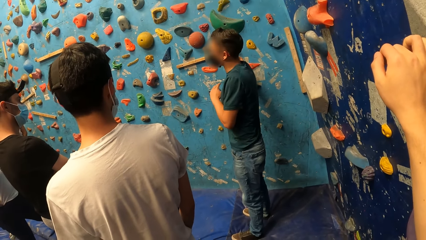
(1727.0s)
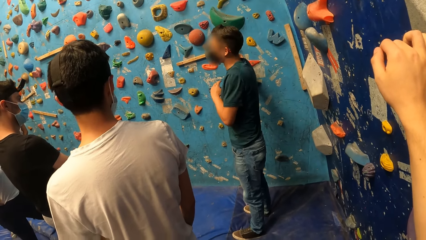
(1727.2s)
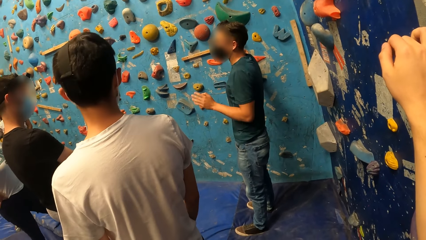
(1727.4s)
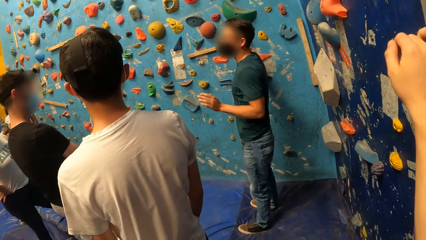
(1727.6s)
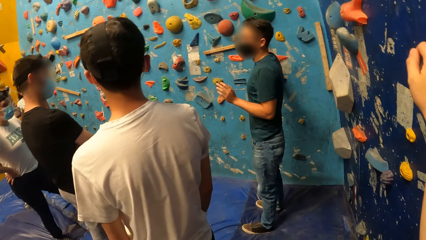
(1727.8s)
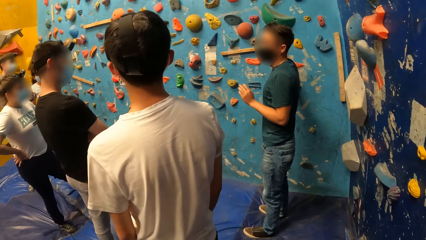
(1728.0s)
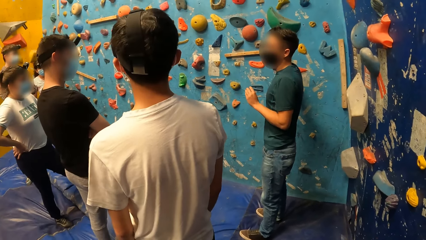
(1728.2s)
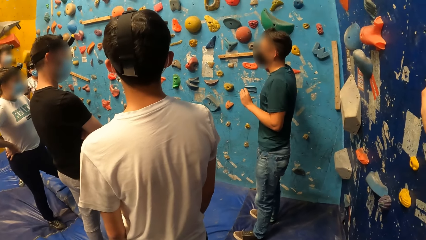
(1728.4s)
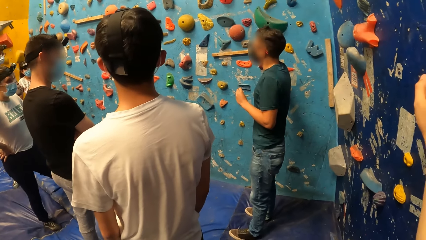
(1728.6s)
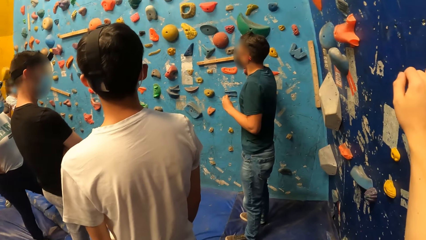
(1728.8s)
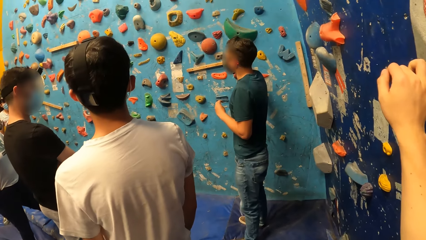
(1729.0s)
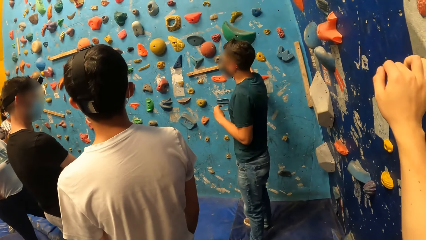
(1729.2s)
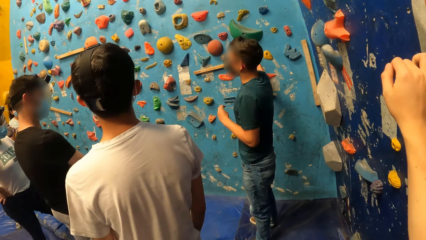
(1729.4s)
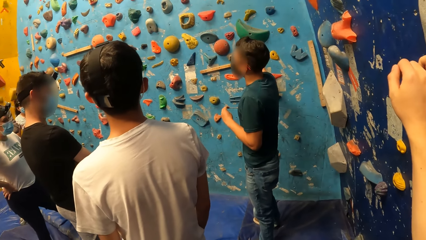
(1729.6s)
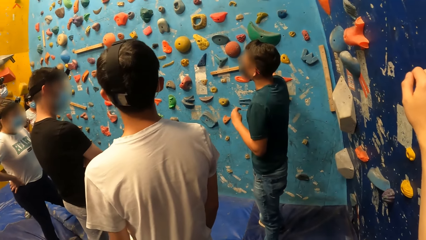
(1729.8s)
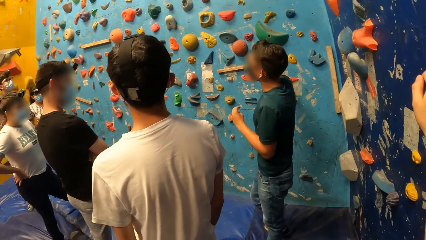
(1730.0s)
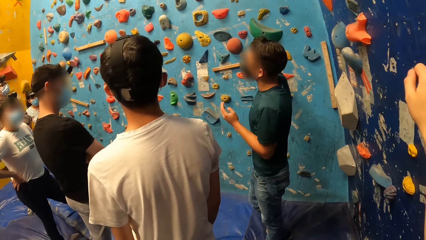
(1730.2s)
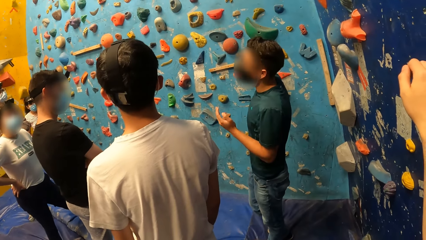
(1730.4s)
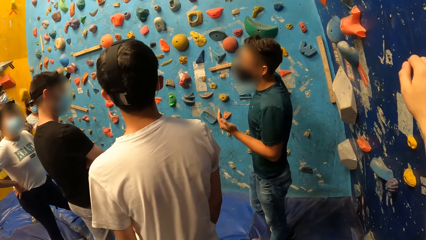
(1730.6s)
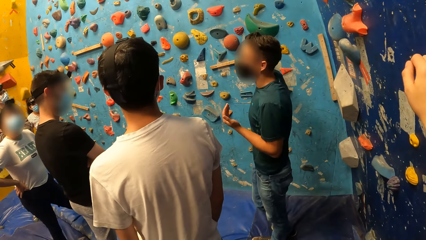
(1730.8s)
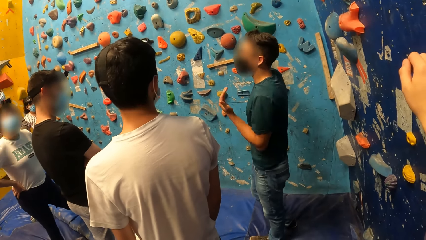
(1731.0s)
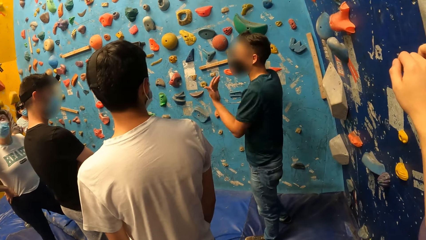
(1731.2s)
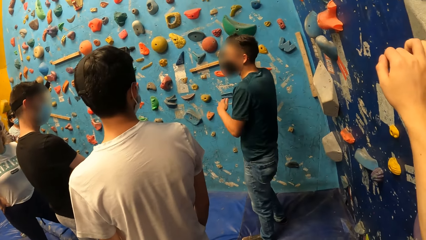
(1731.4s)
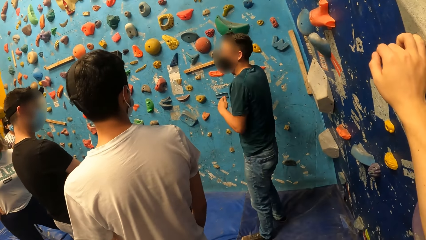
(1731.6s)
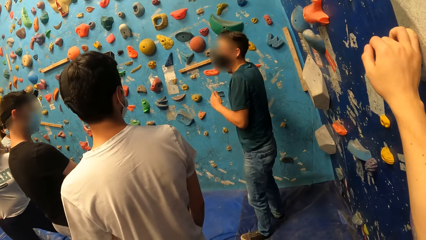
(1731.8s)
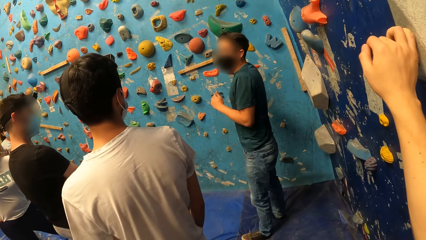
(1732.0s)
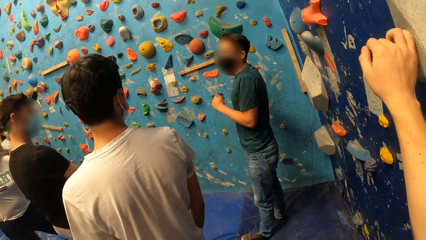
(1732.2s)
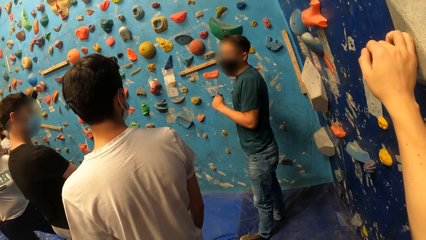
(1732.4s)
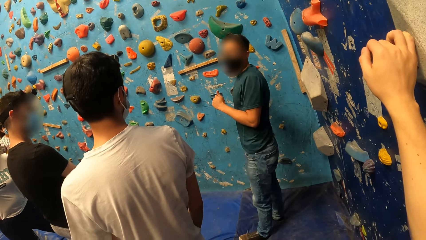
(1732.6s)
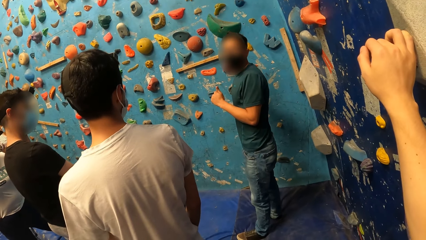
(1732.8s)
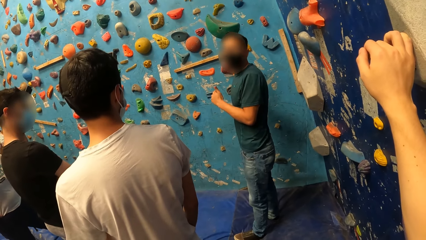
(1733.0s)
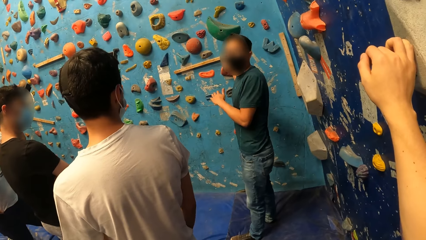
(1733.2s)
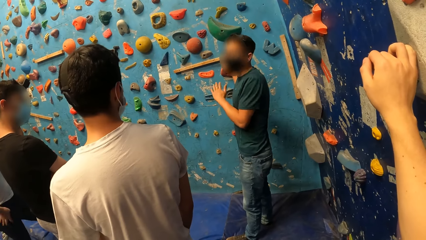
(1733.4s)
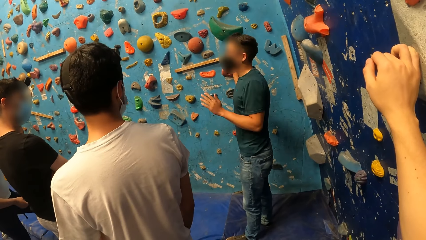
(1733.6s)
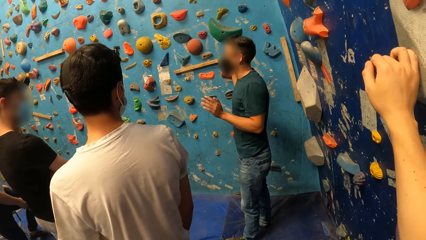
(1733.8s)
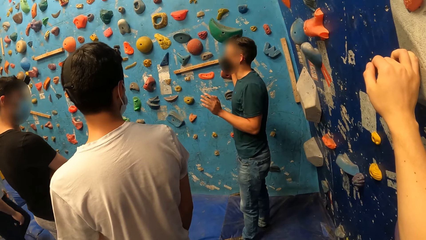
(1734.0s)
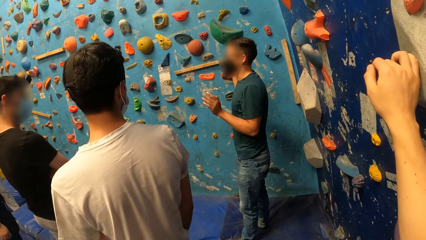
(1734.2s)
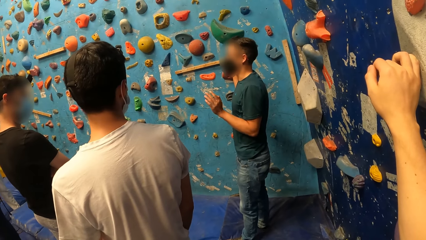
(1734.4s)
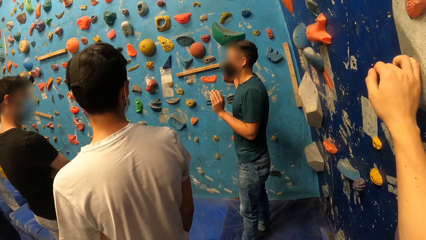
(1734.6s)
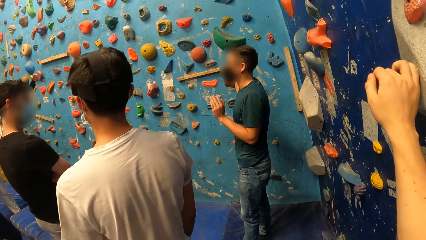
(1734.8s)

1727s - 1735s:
The camera wearer looks around. They touch the climbing mountain.

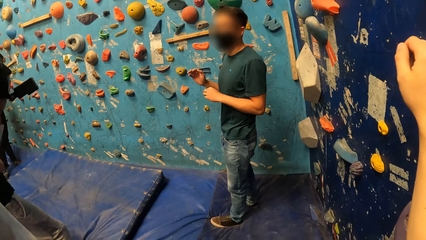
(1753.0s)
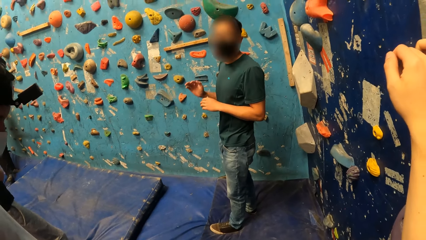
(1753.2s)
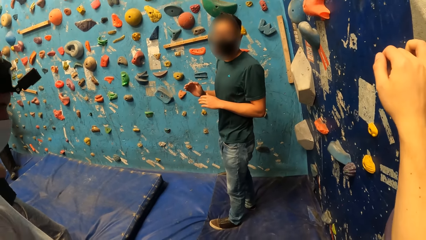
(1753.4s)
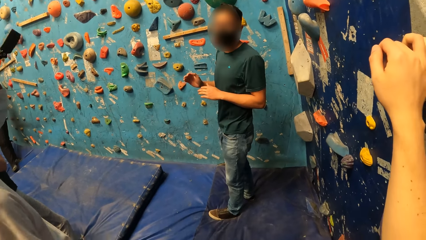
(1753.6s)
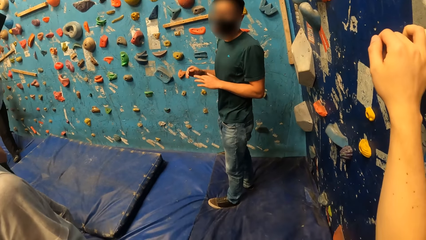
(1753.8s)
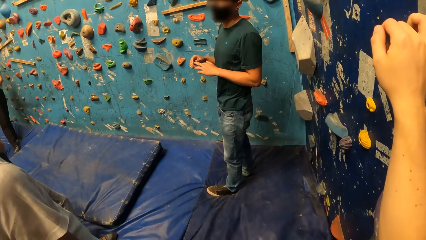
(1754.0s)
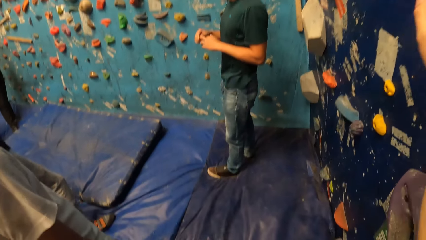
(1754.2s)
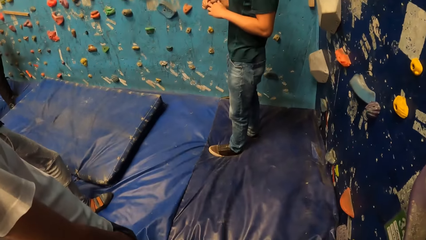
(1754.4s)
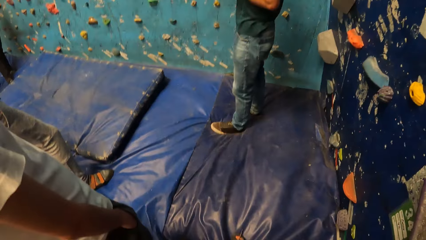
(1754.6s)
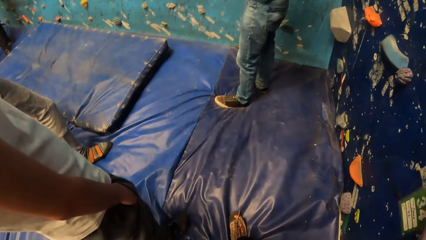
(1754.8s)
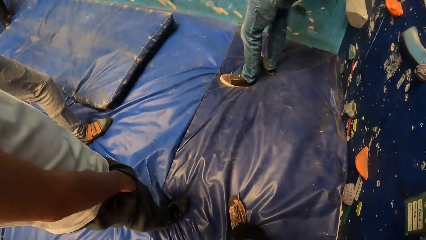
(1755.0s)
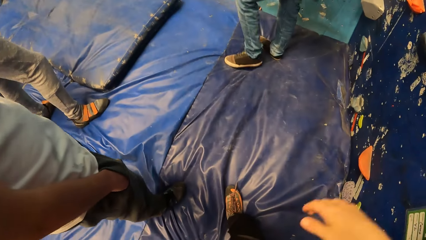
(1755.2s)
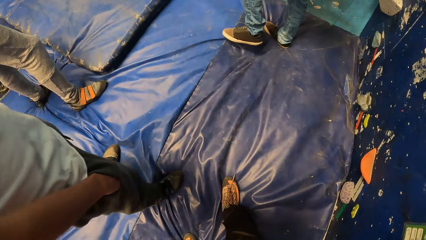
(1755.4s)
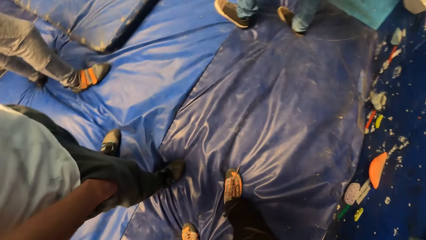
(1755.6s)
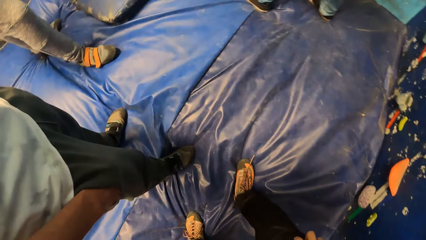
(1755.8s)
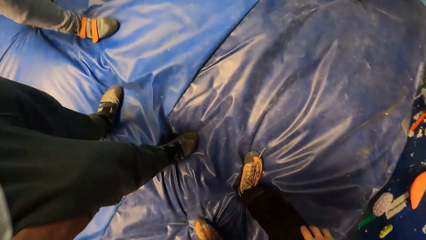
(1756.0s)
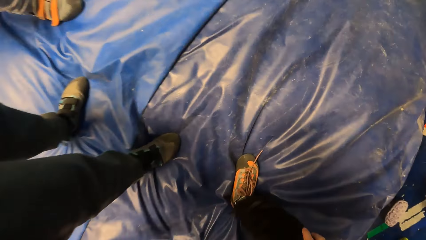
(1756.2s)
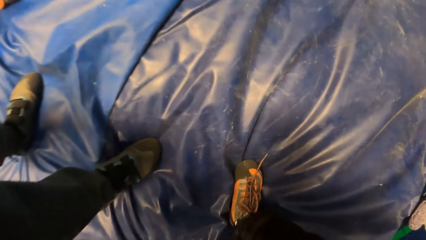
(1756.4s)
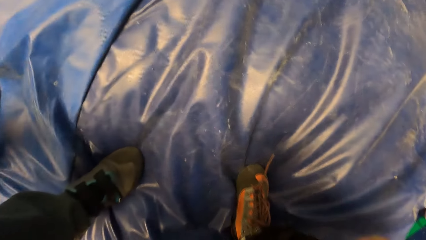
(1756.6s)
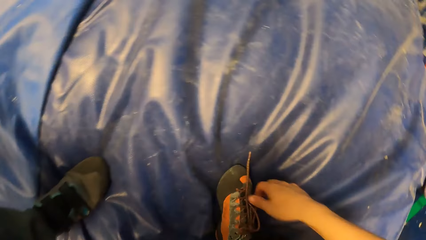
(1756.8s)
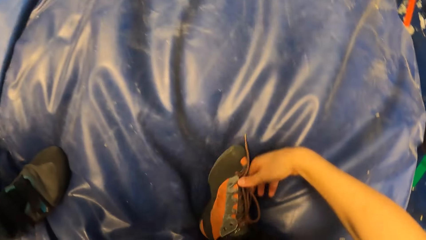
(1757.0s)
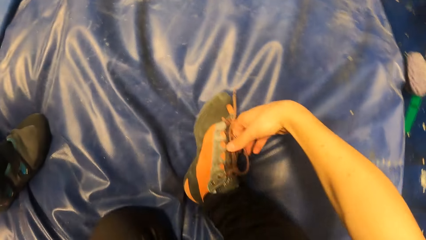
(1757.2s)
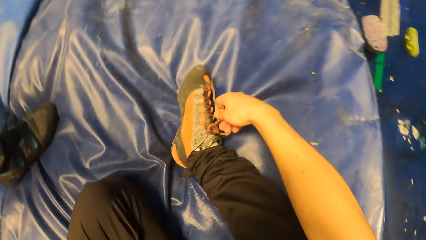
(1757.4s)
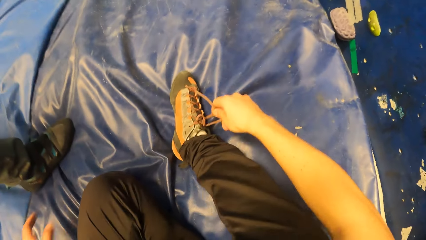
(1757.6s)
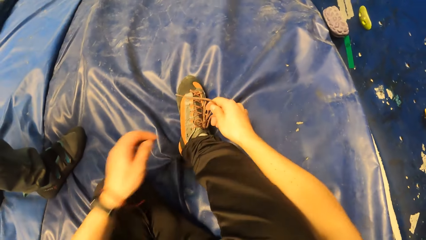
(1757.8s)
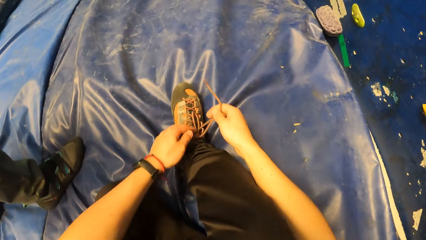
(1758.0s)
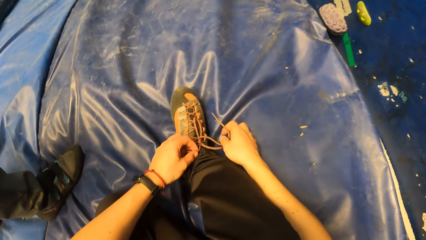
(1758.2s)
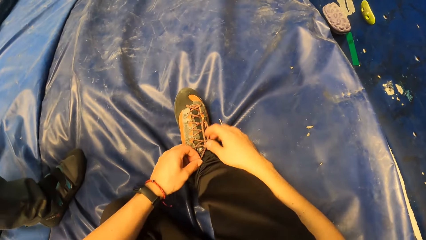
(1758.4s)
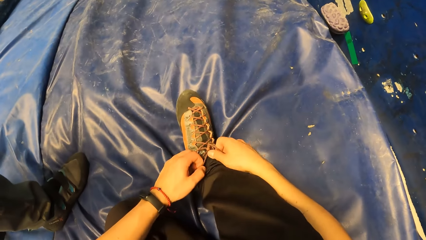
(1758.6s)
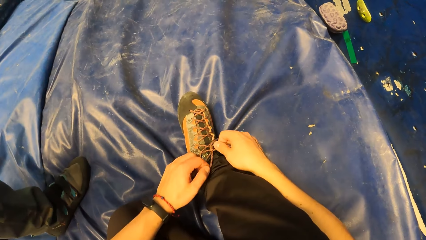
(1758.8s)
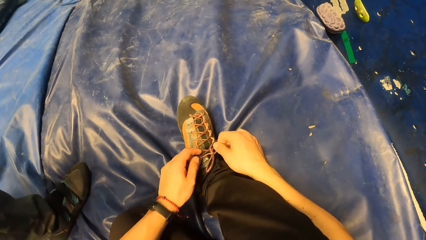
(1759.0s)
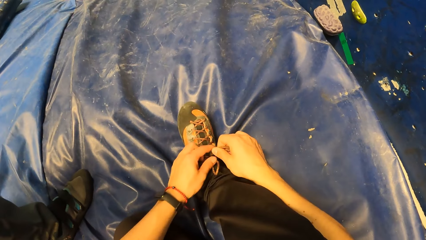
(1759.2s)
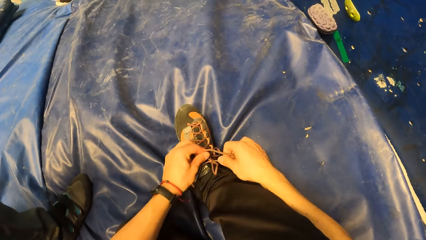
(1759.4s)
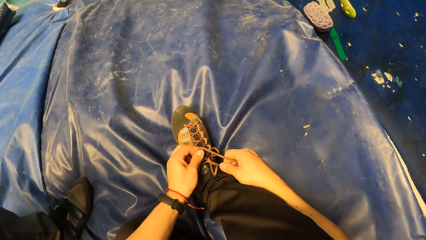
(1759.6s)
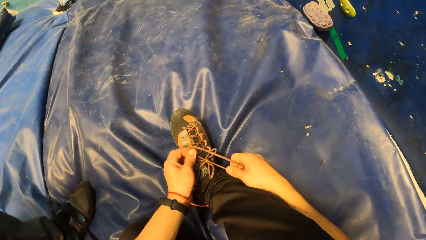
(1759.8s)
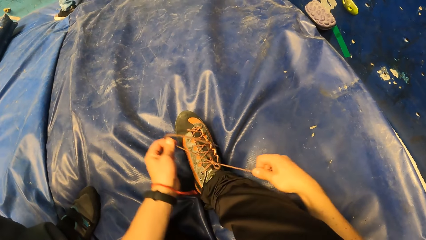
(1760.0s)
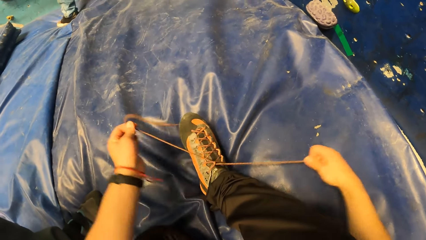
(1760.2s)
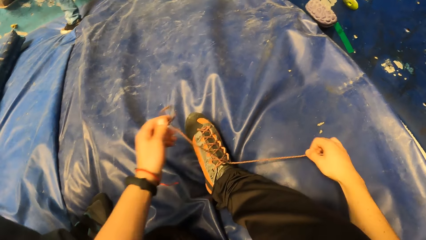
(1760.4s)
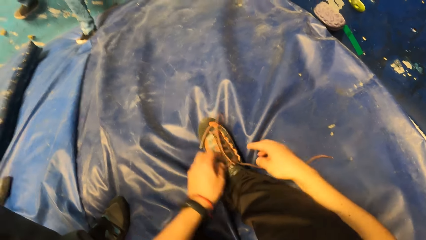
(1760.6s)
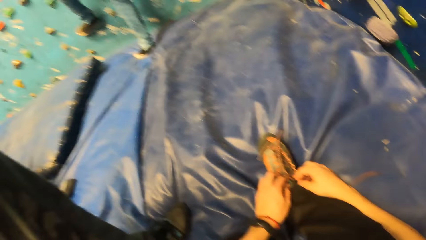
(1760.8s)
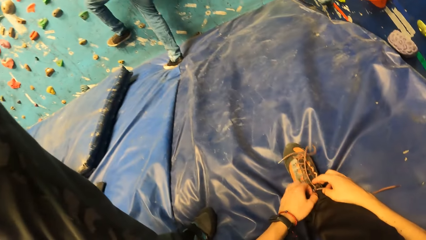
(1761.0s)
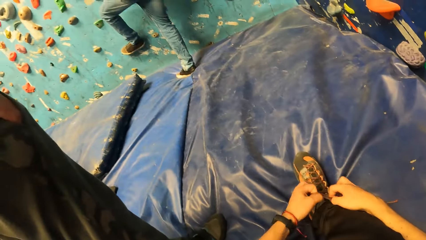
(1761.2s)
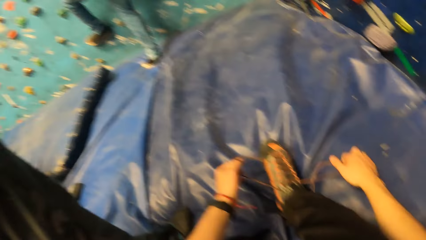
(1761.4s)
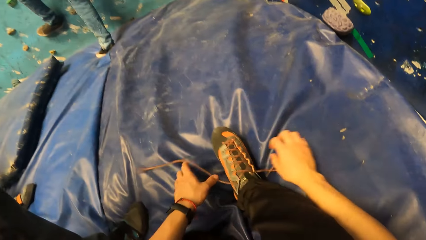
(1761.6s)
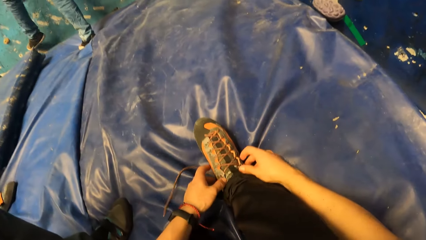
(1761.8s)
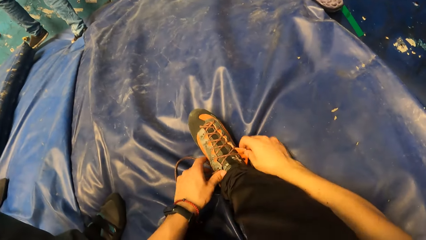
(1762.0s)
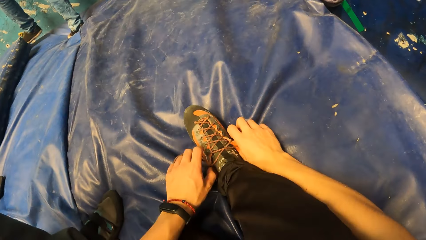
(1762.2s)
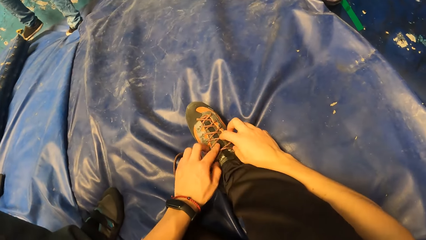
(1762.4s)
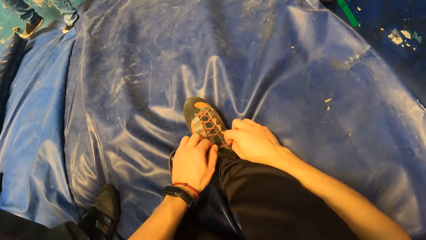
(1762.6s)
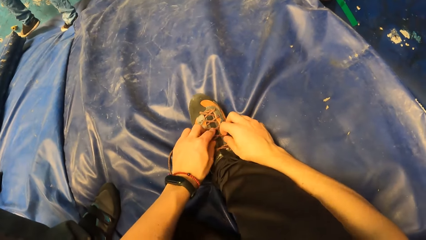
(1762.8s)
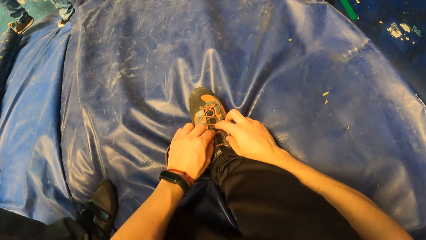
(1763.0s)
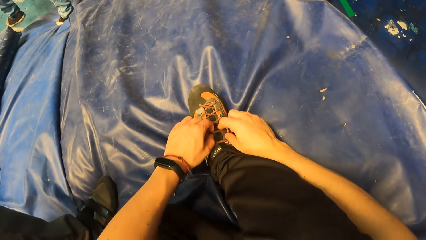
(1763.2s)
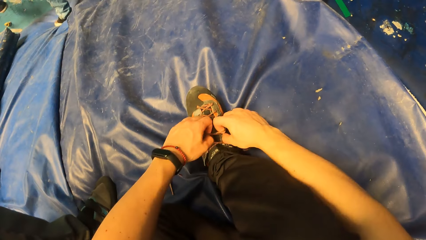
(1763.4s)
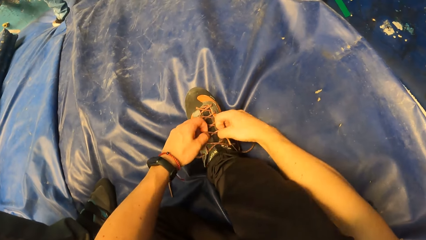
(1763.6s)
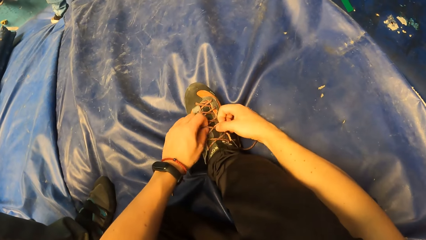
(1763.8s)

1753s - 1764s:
The camera wearer looks around. He raises a hand. He looks around. He holds a shoe lace with his right hand. He ties the shoe. He holds the shoe lace with both hands. He loosens the shoe lace from the shoe with both hands.
